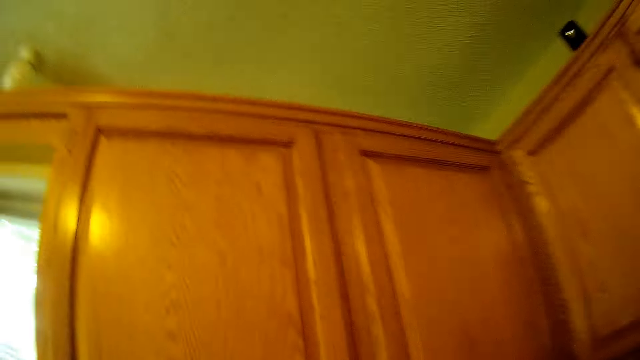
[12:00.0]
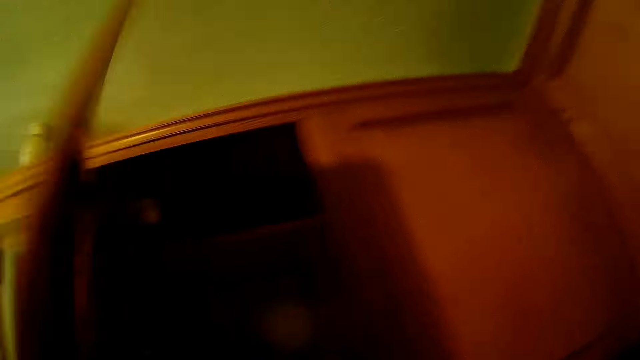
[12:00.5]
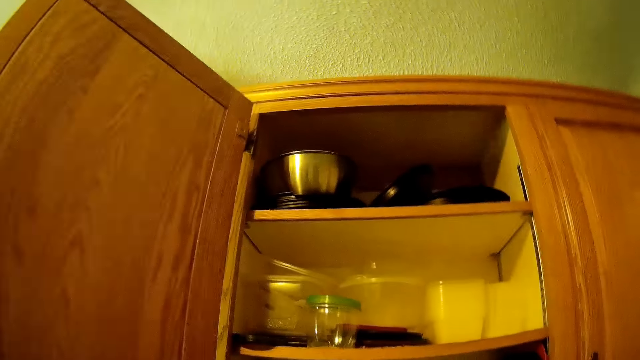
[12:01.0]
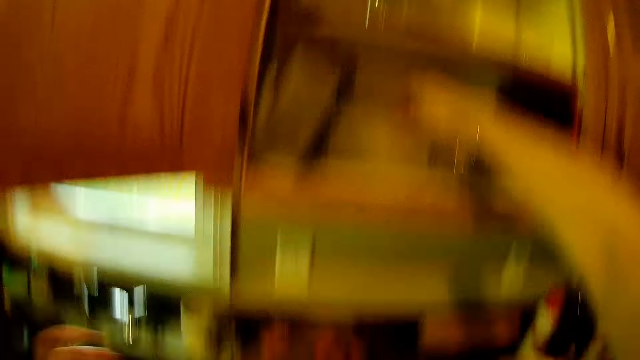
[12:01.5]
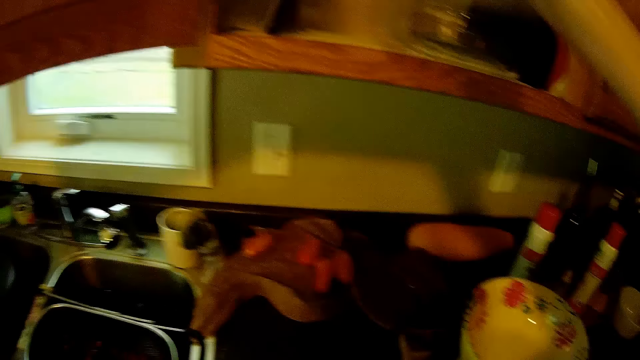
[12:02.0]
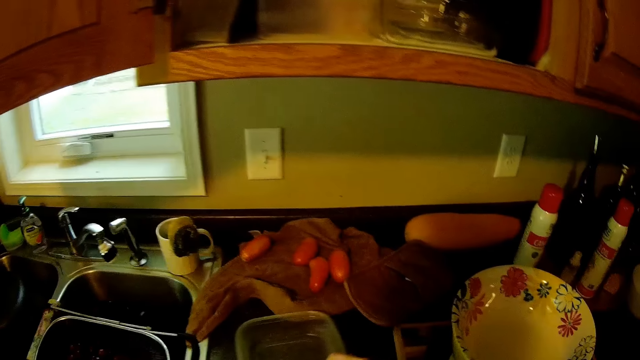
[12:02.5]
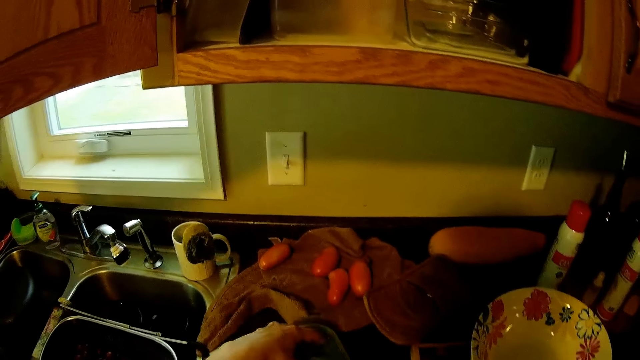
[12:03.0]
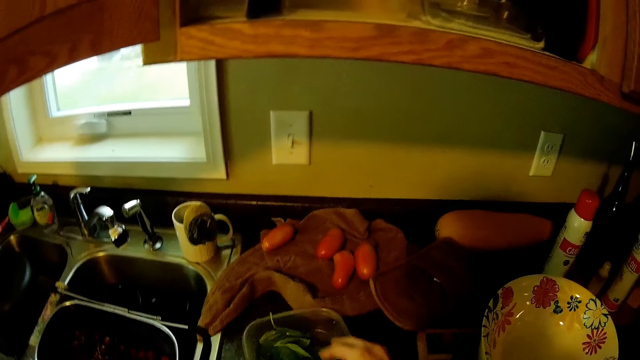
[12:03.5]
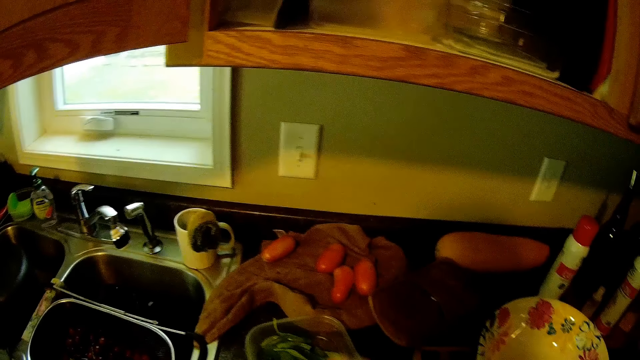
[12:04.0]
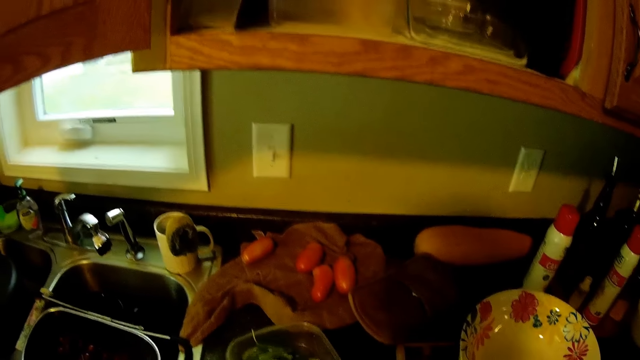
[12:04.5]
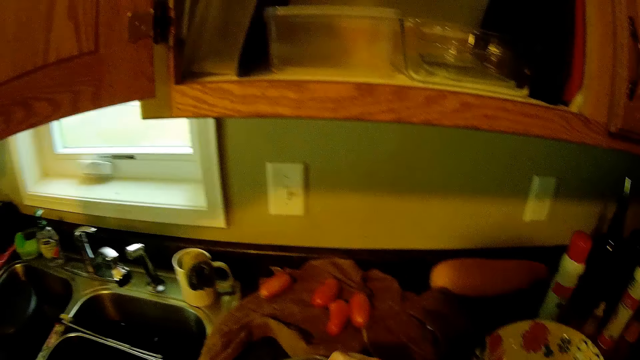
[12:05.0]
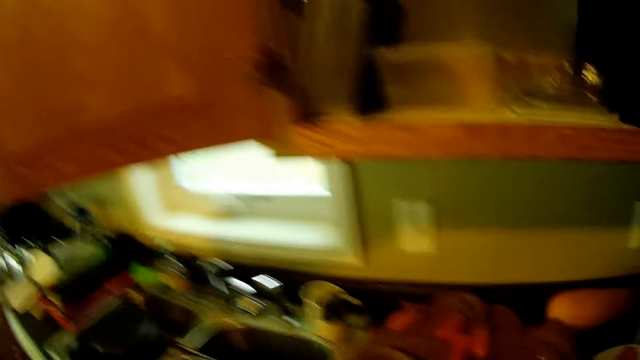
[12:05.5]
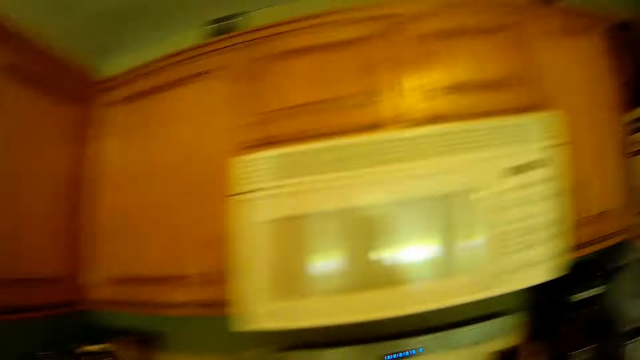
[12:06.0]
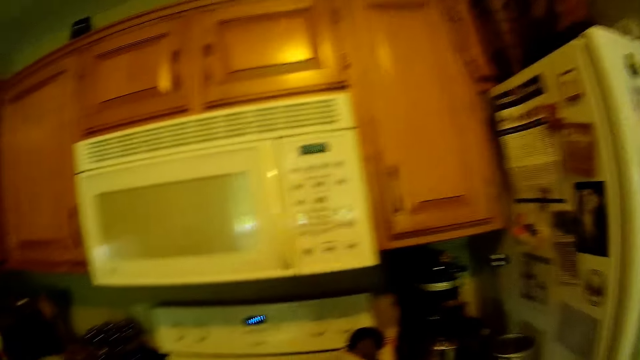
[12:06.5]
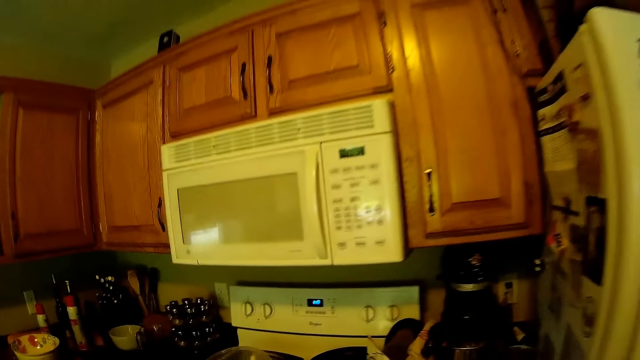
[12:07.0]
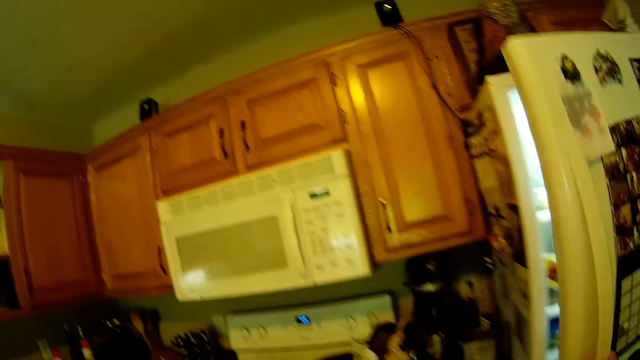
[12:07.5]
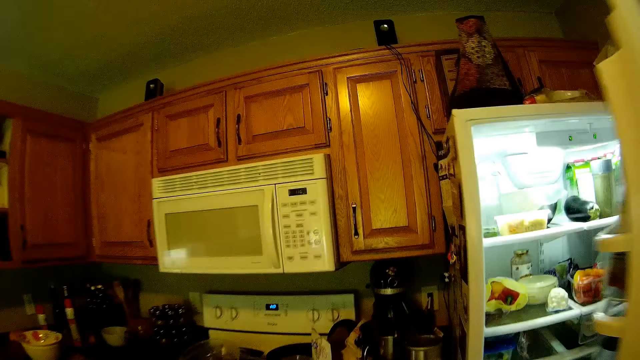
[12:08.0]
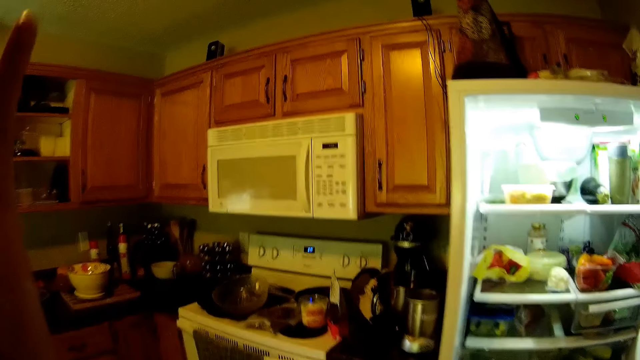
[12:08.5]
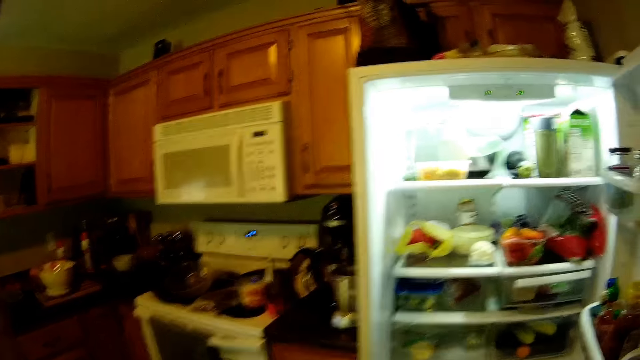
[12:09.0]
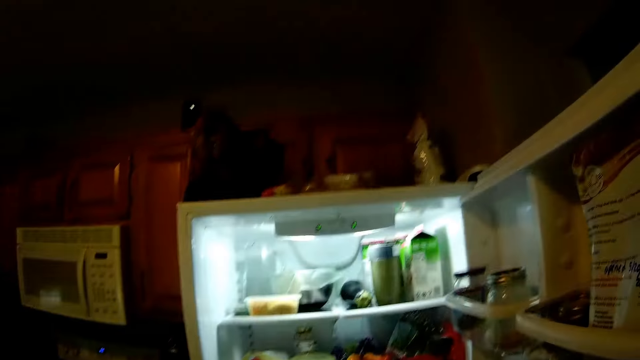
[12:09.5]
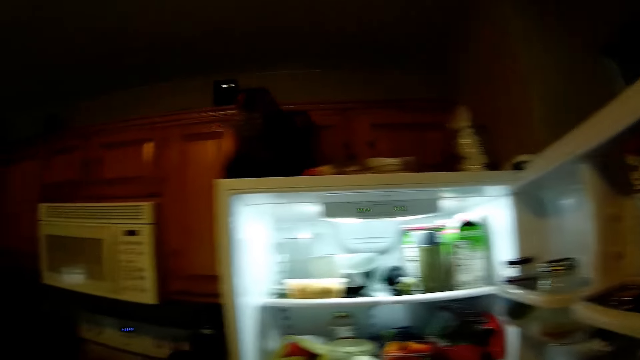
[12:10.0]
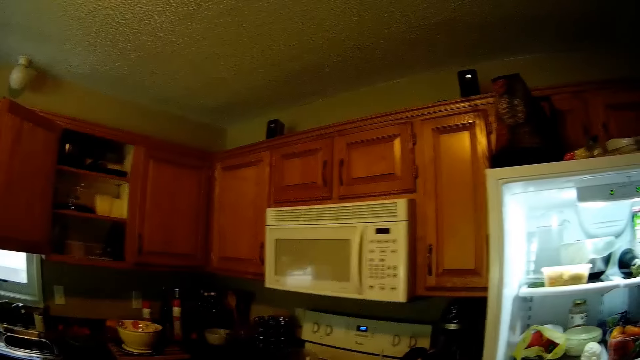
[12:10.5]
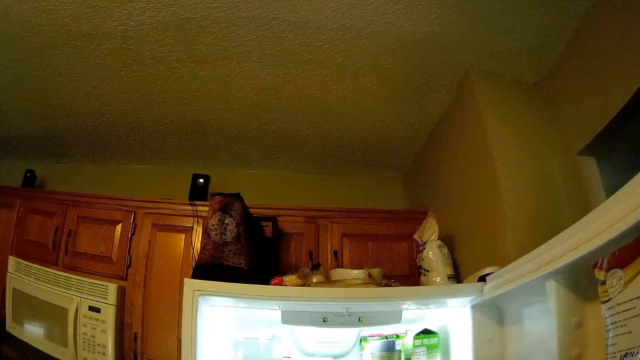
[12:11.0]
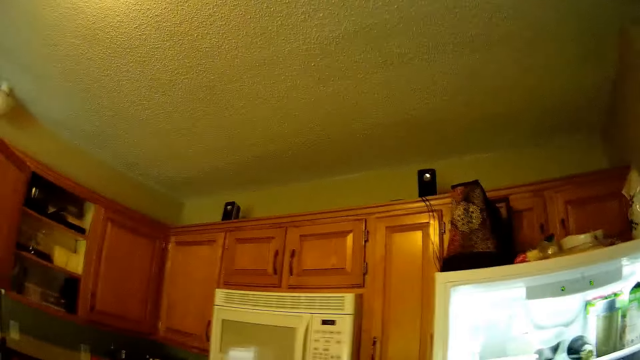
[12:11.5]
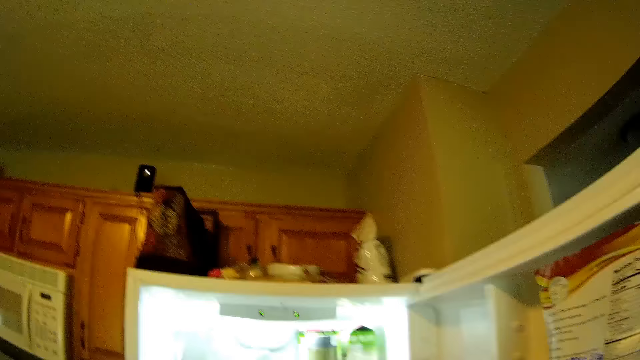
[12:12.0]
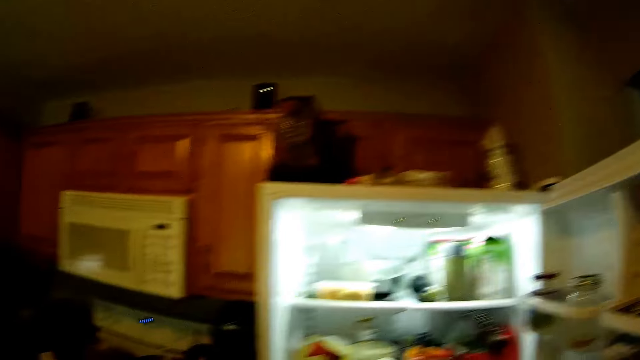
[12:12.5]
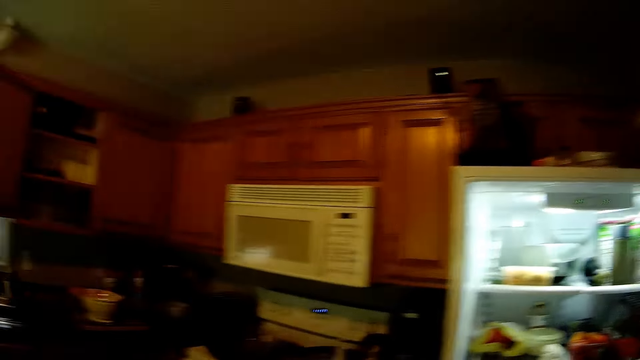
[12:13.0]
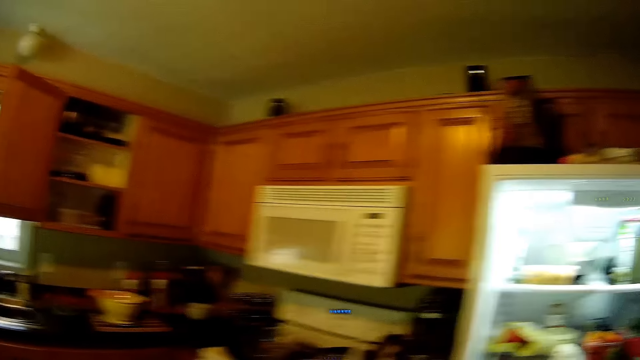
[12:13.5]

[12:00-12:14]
The camera wearer opens a kitchen cabinet or cupboard. He picks up a plastic bowl from the cupboard with his right hand. He drops the plastic bowl on the table with his right hand. He puts the vegetables inside the plastic bowl with his left hand. He removes a plate from the cabinet. He opens a fridge with his hand.

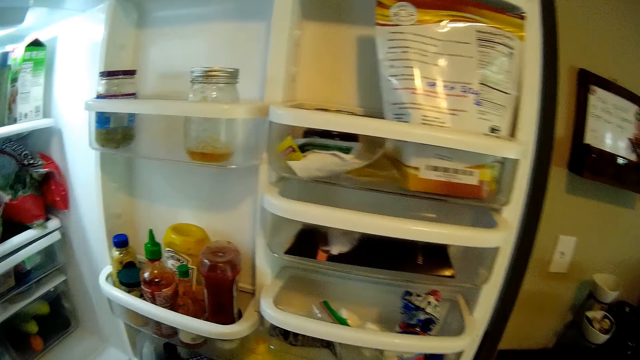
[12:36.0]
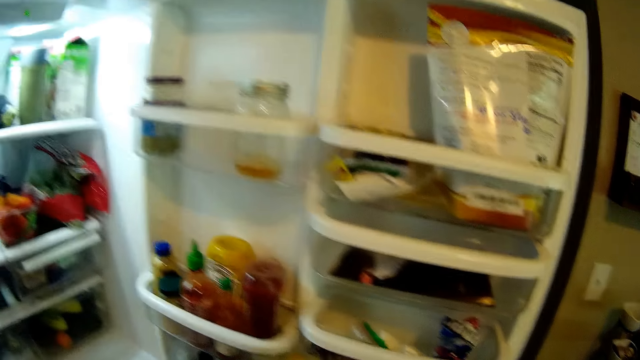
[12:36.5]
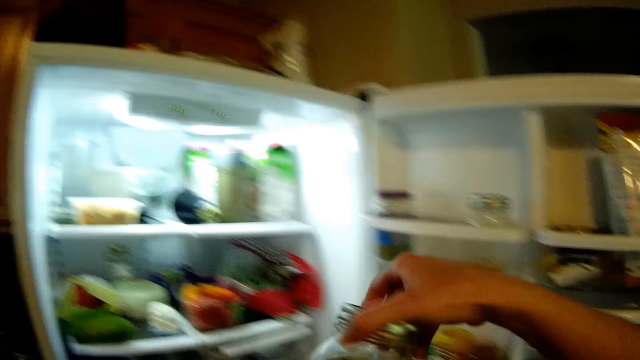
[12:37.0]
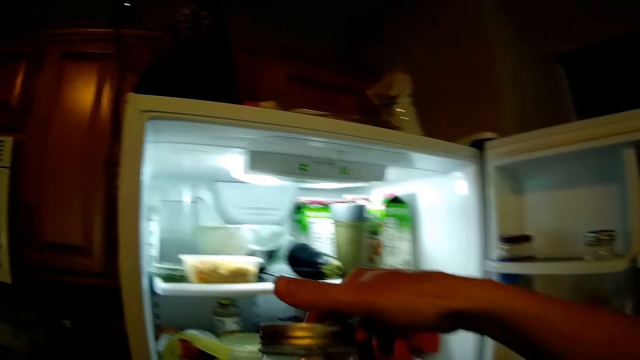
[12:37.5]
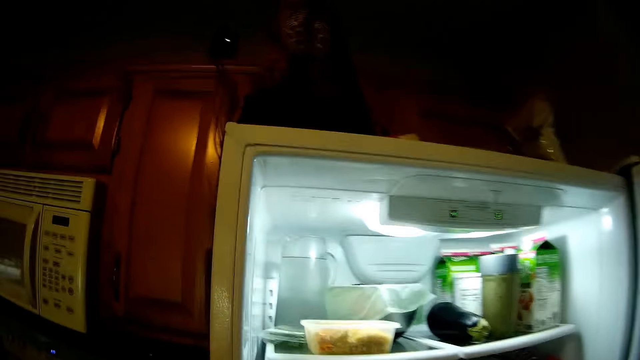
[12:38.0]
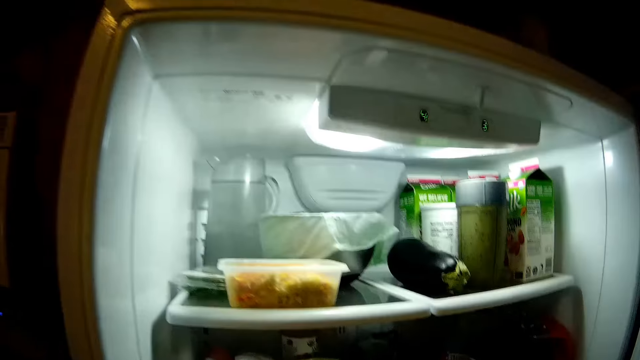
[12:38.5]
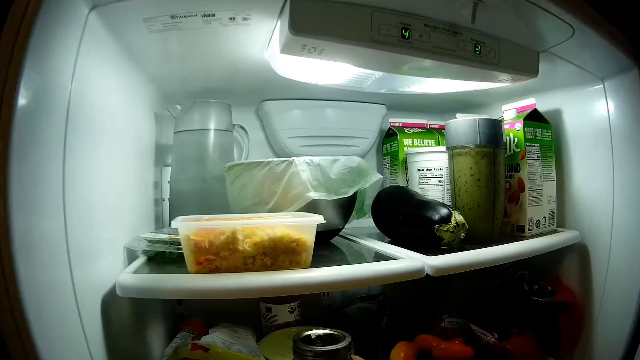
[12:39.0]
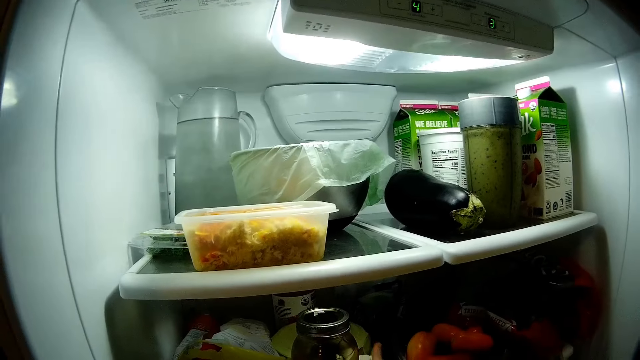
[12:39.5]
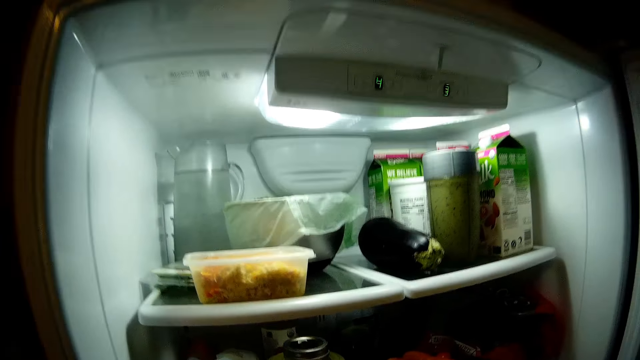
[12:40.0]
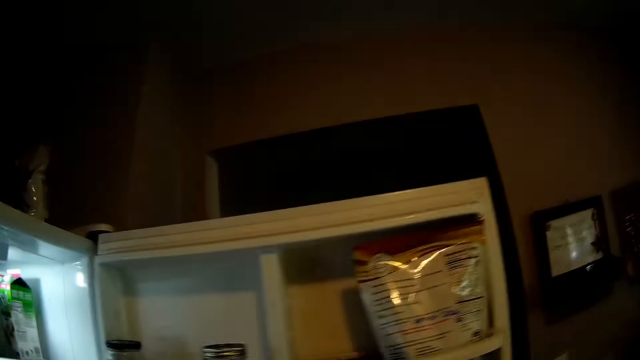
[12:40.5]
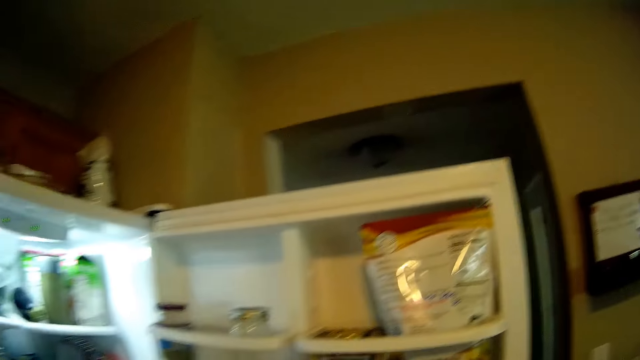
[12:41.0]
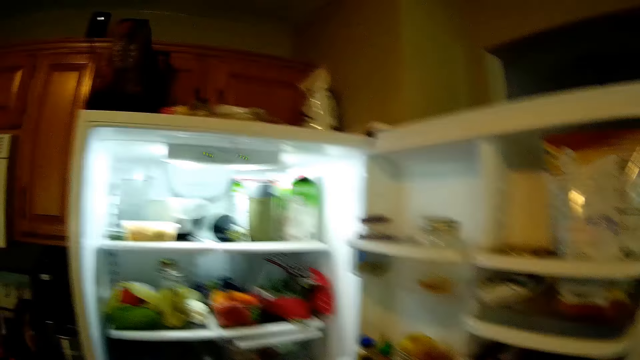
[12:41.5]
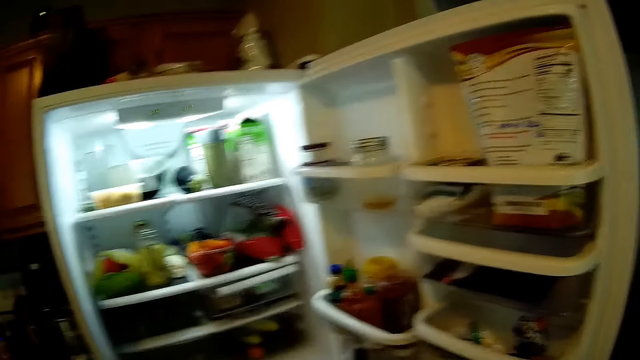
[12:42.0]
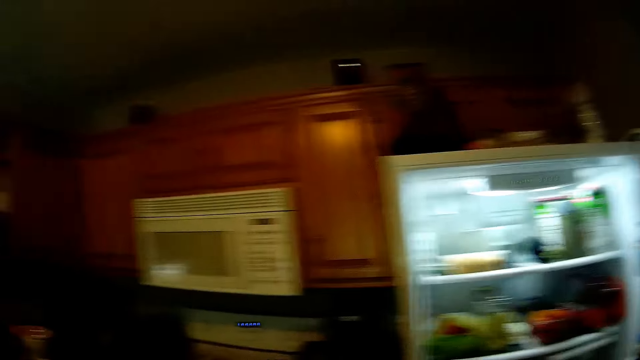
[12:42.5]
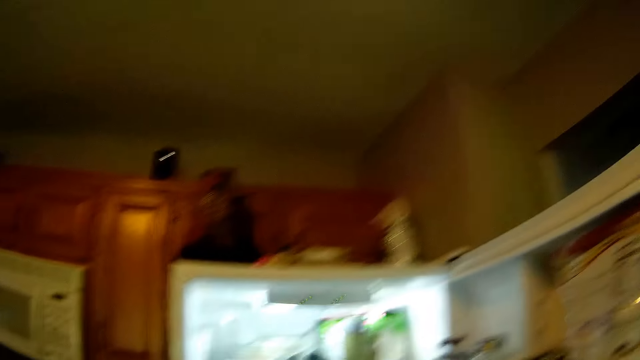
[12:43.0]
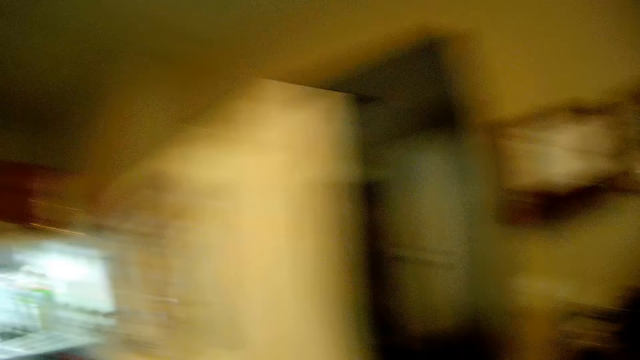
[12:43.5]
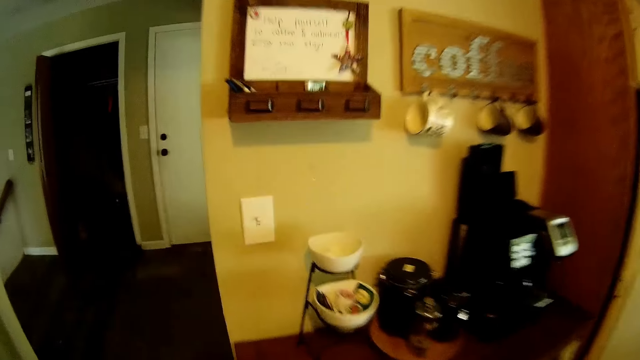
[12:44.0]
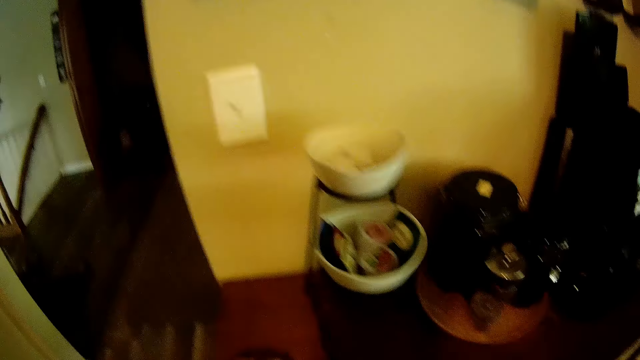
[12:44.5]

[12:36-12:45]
The camera wearer holds a jar in his hands. He drops the jar inside the fridge with his right hand.
